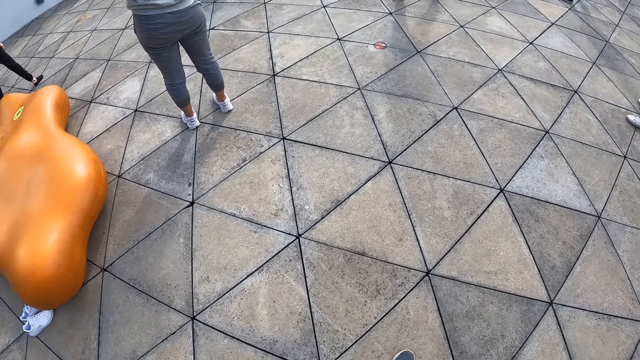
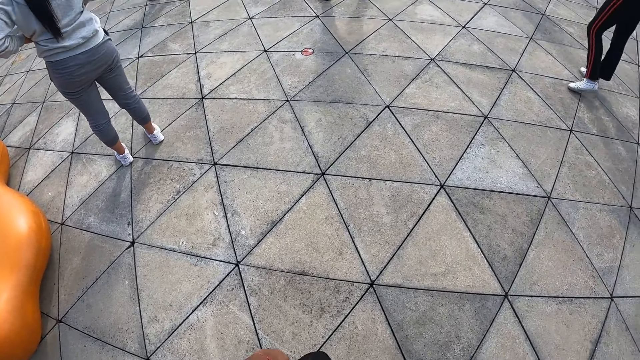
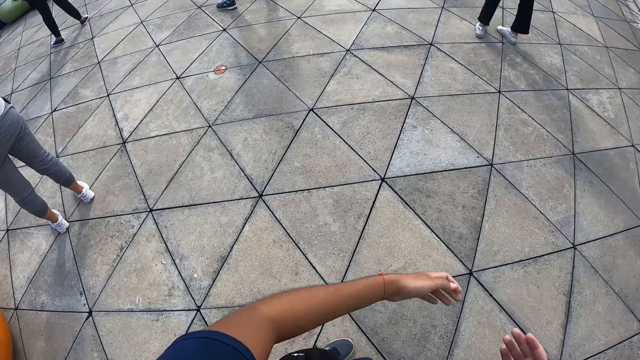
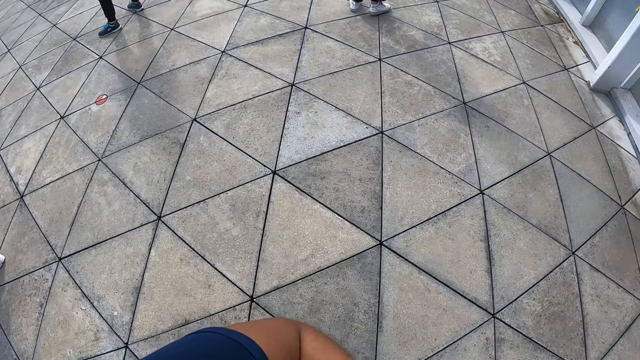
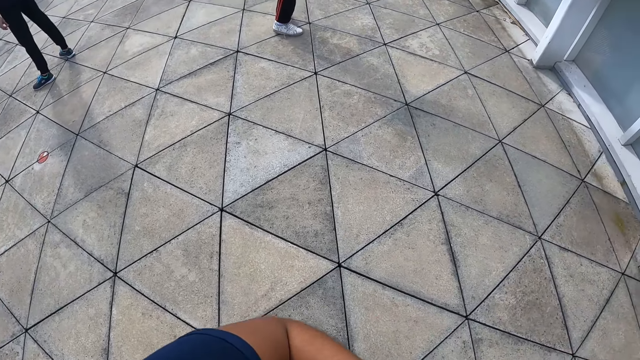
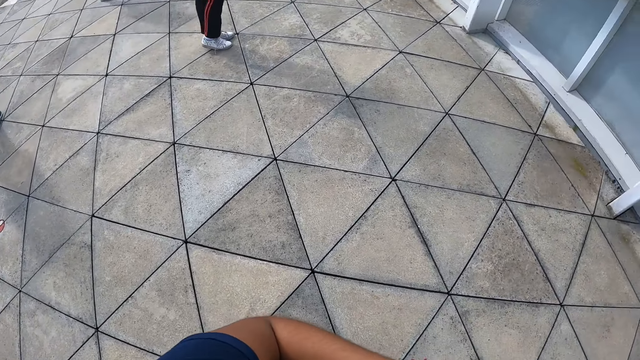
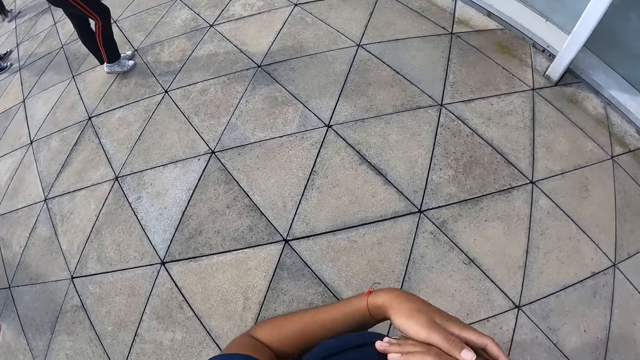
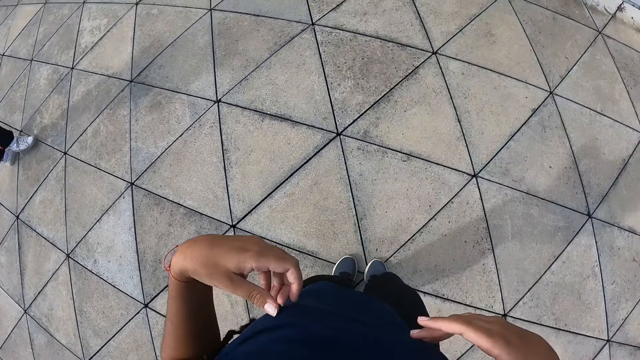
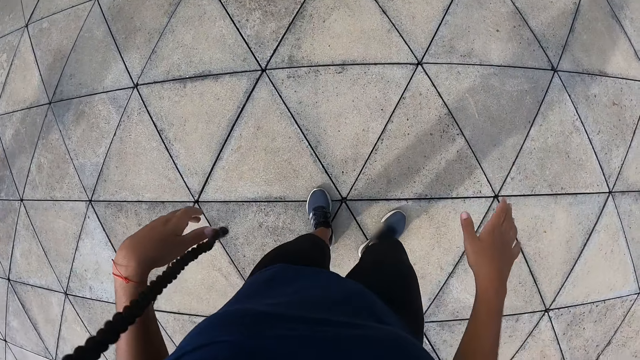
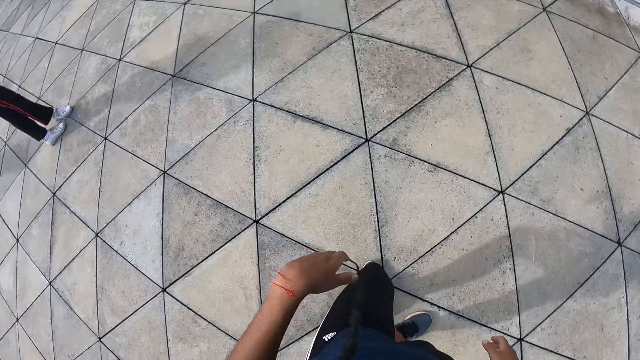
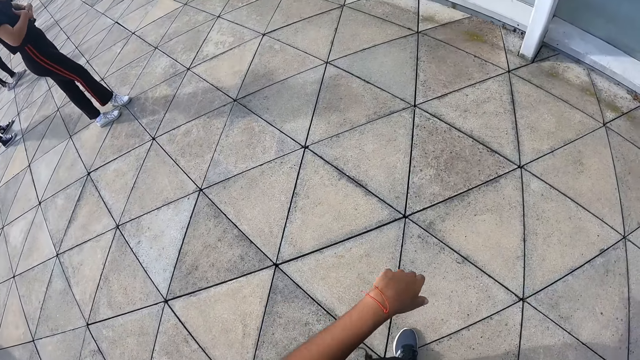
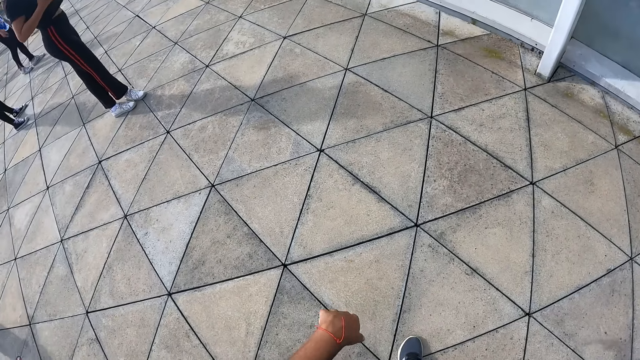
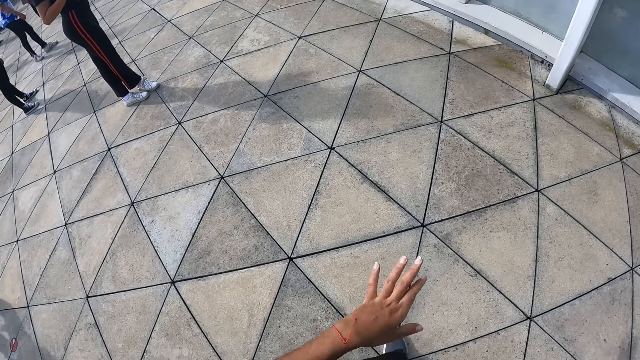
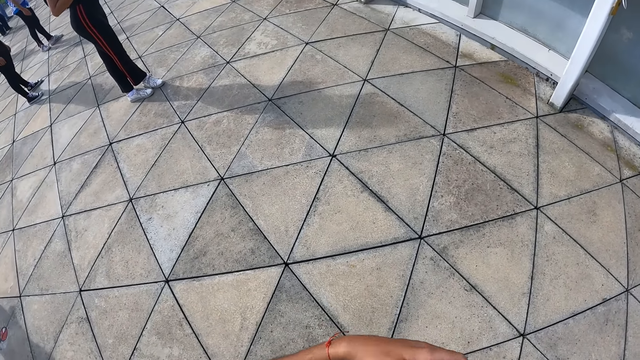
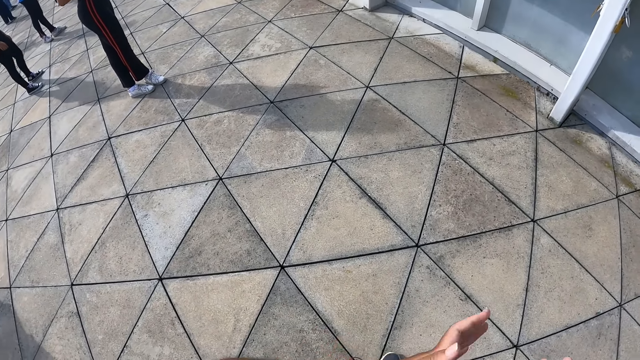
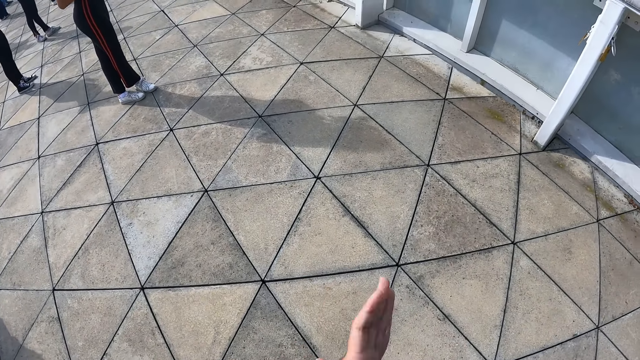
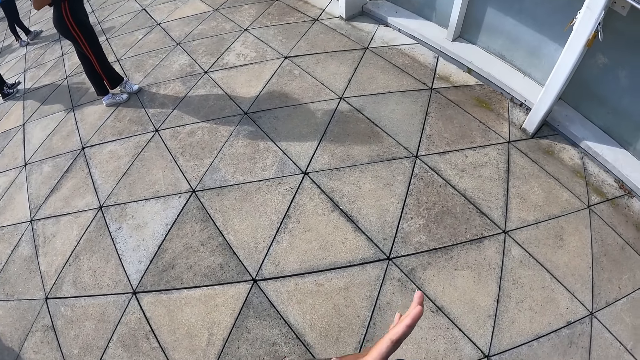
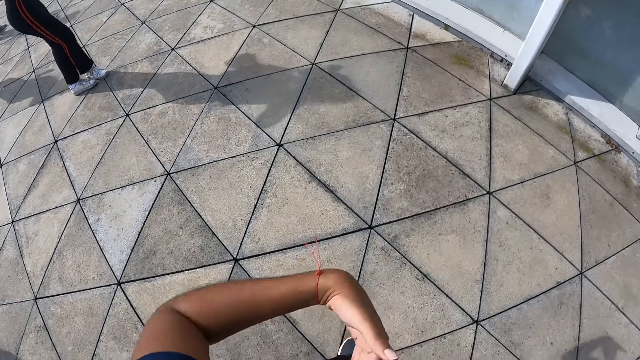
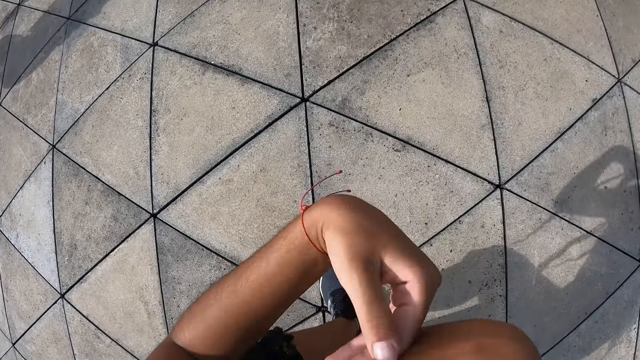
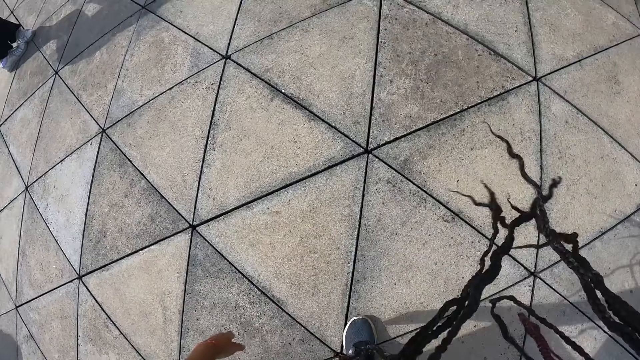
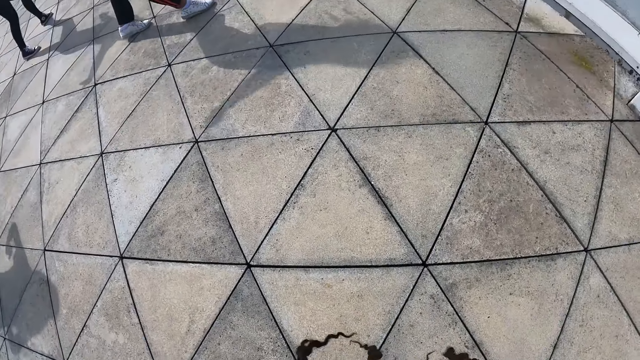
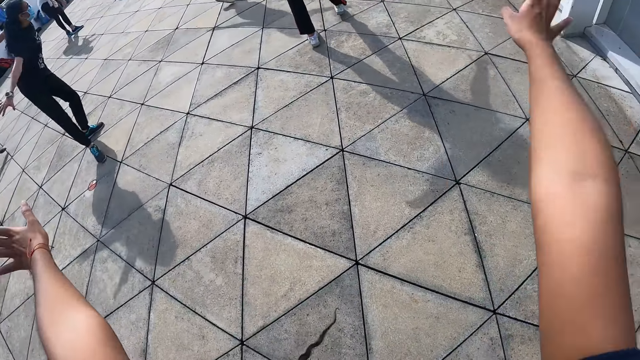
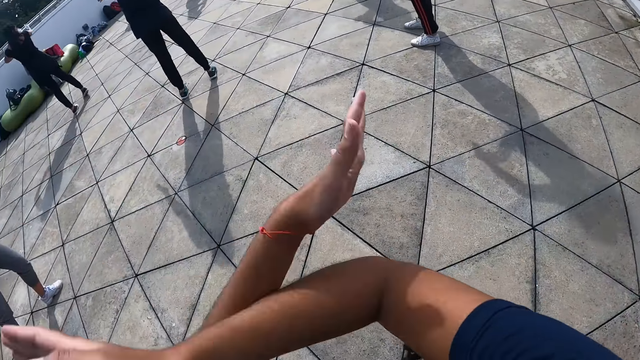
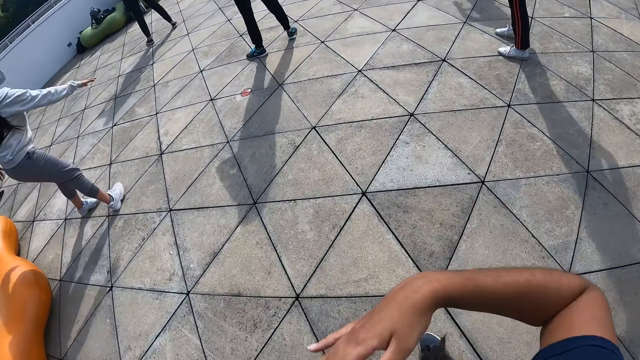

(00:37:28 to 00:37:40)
The camera wearer walks in the area. They spread her hands. They lift his hands.

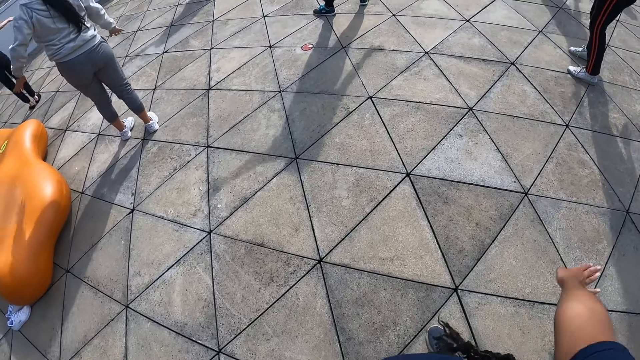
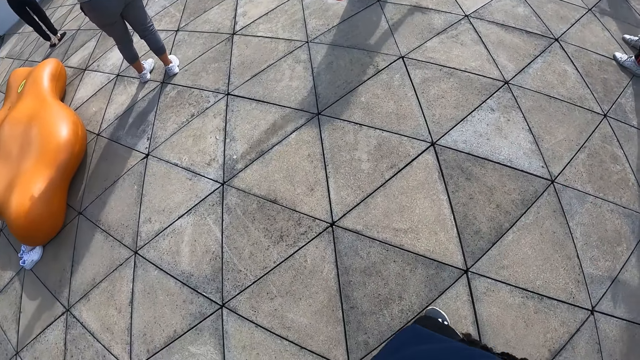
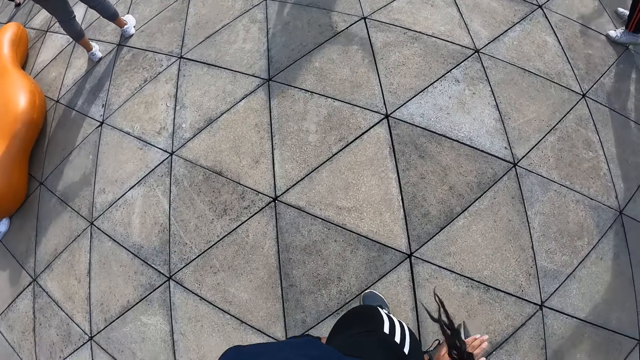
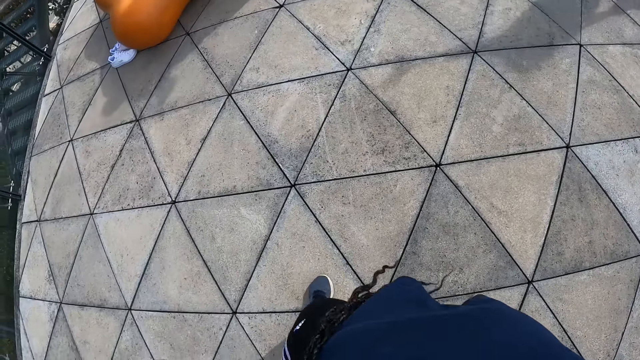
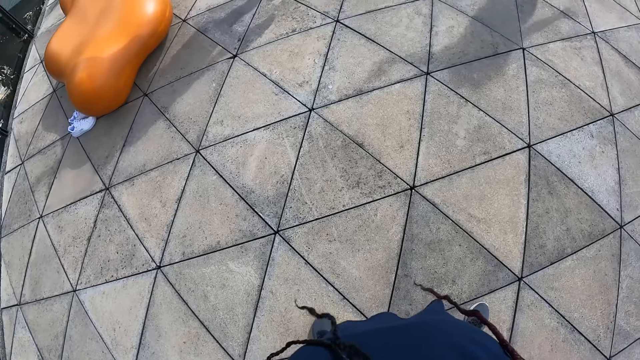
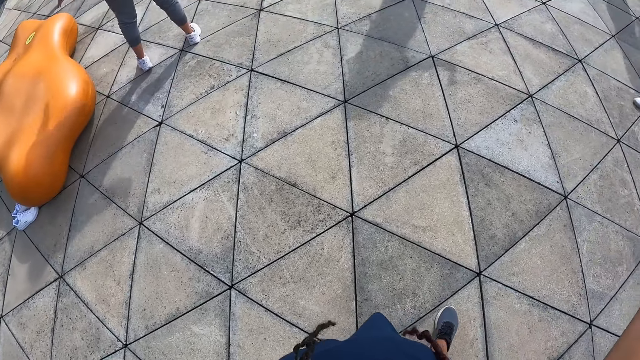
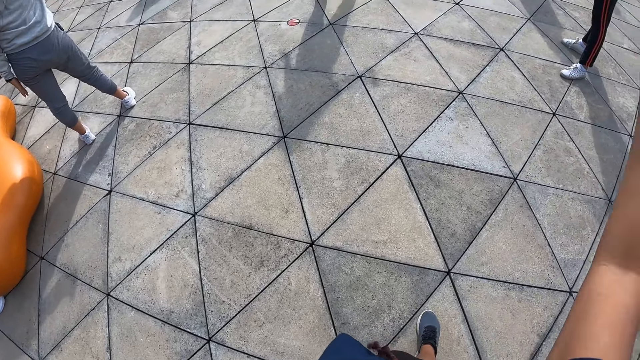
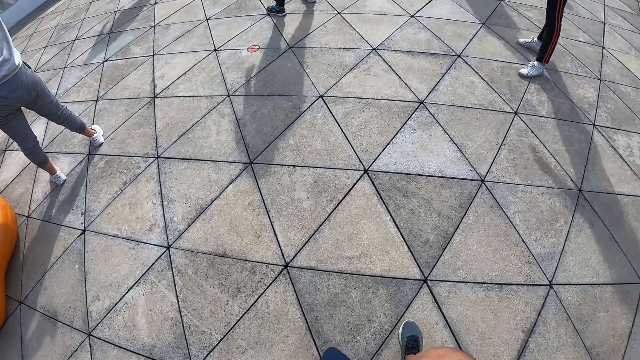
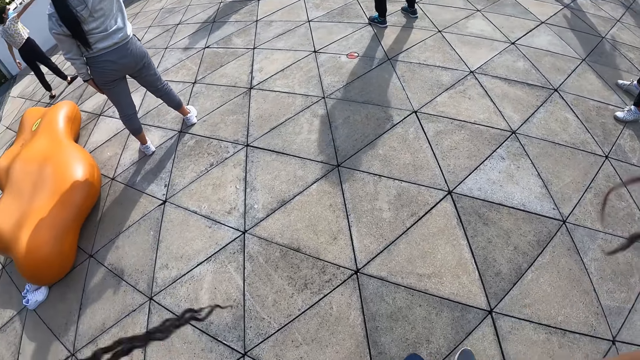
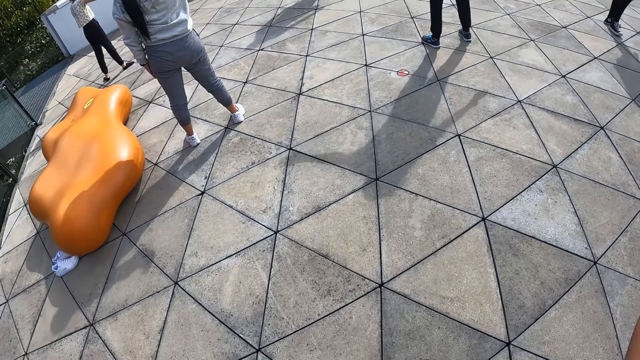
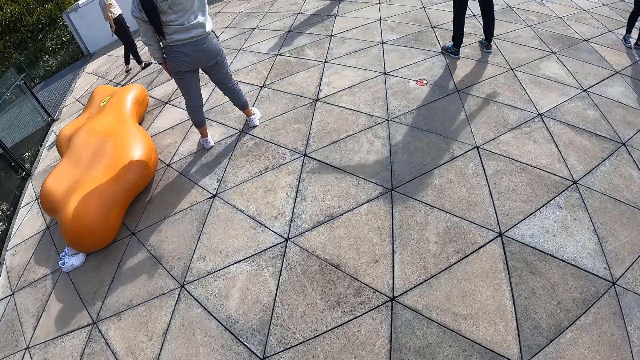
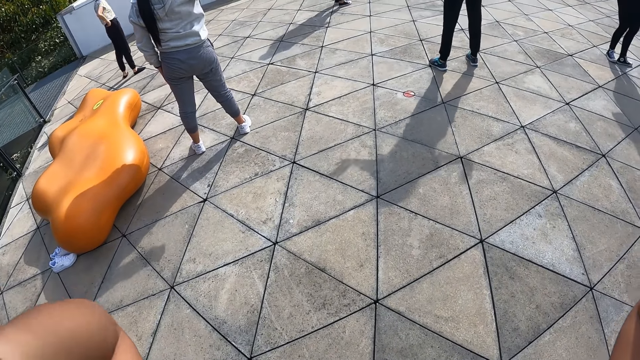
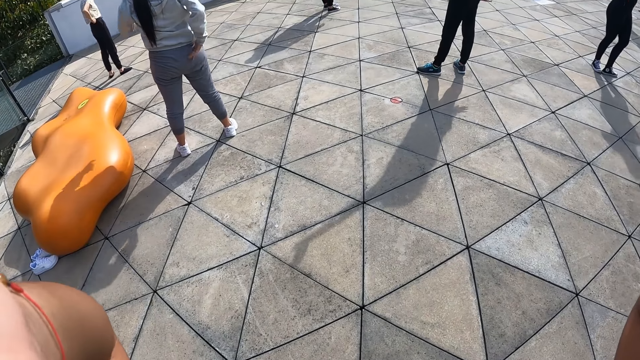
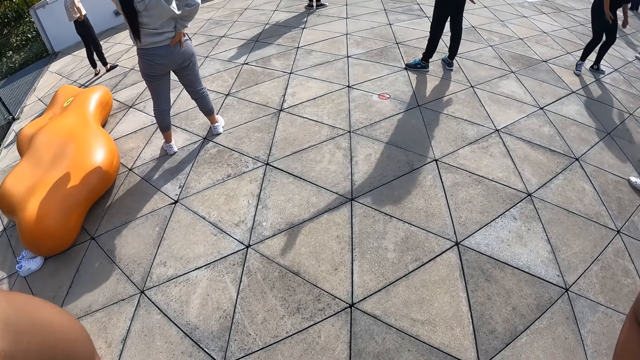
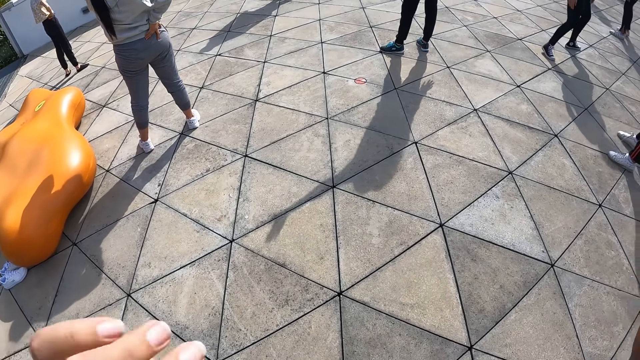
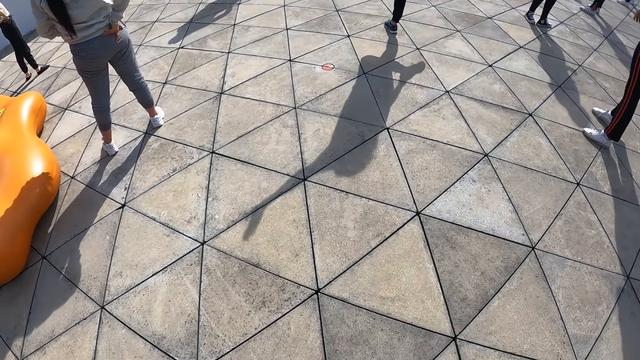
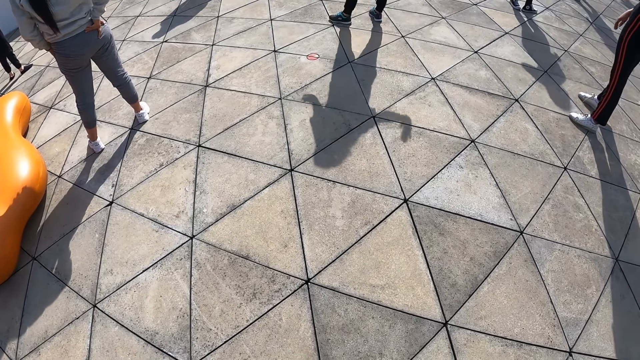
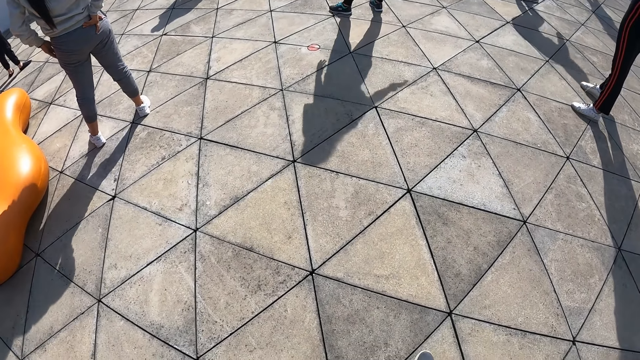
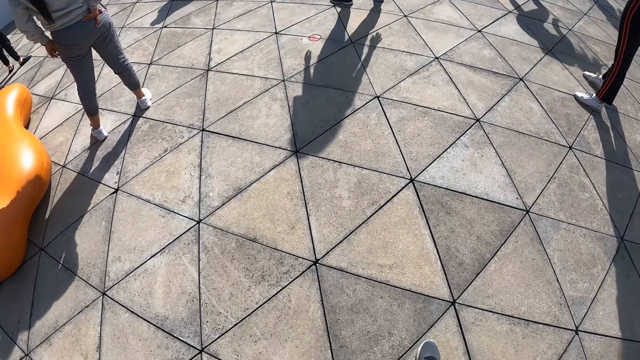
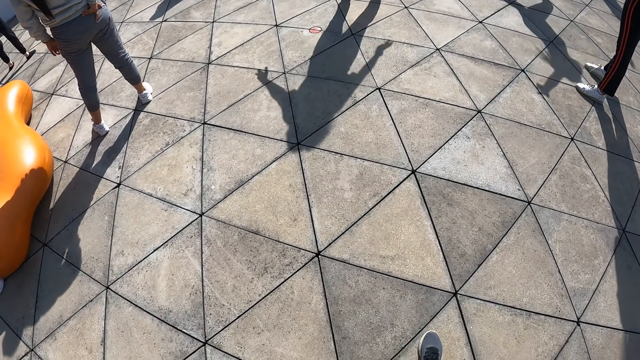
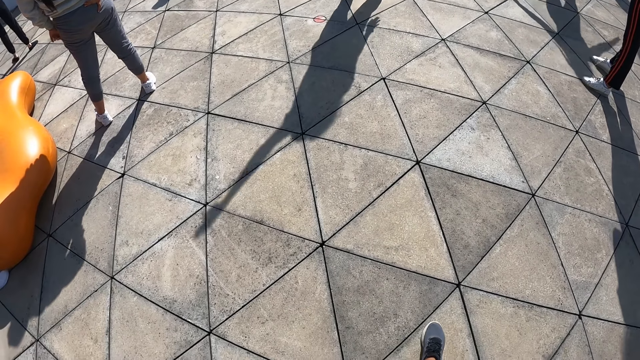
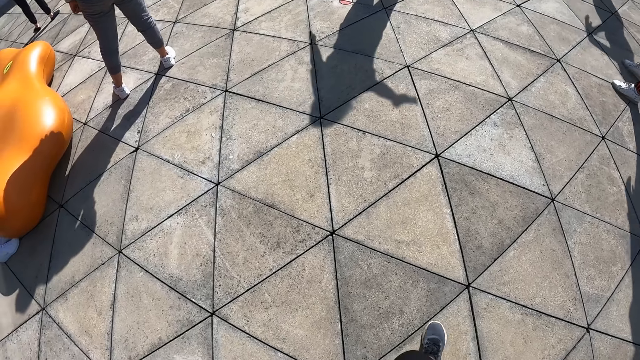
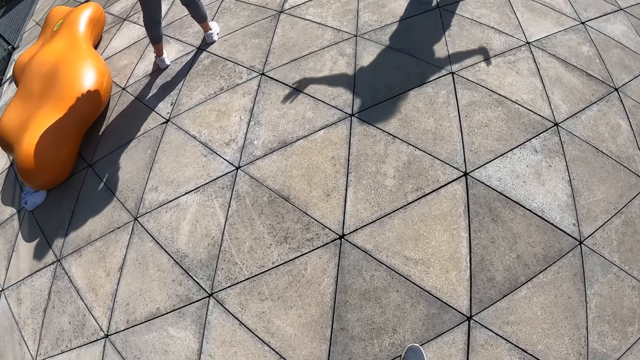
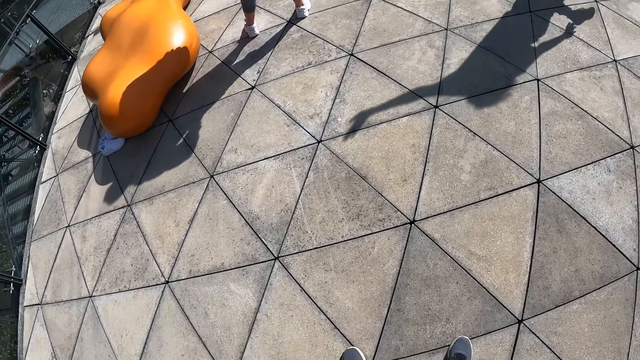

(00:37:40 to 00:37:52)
The camera wearer works out.
